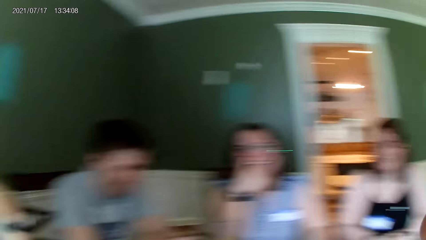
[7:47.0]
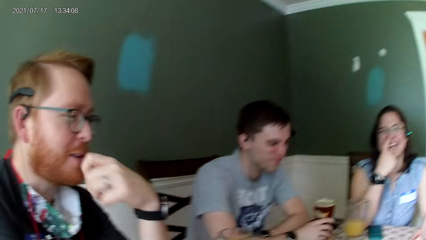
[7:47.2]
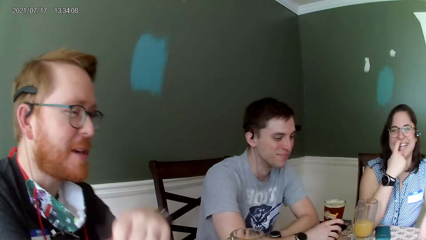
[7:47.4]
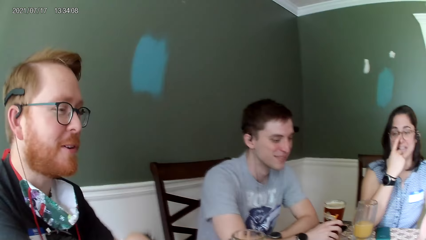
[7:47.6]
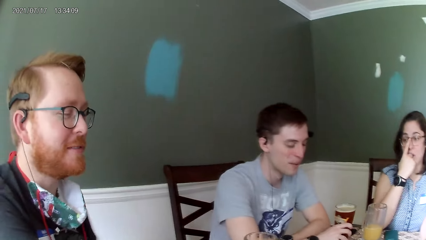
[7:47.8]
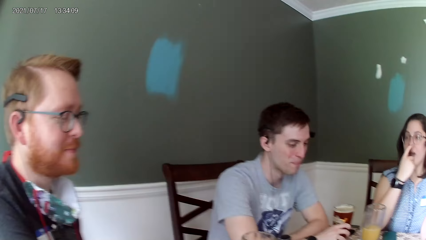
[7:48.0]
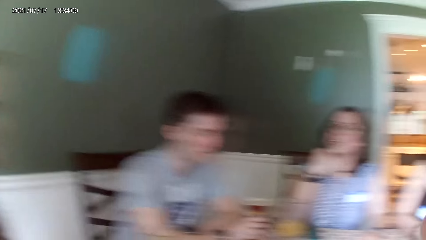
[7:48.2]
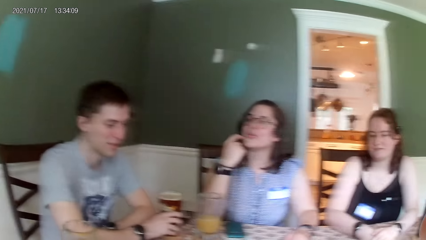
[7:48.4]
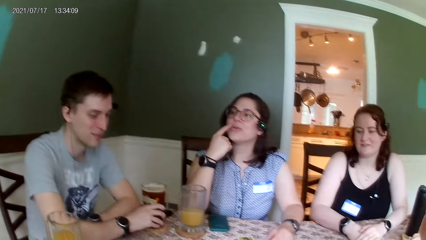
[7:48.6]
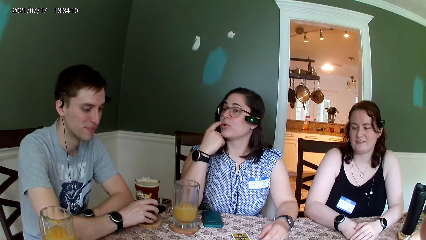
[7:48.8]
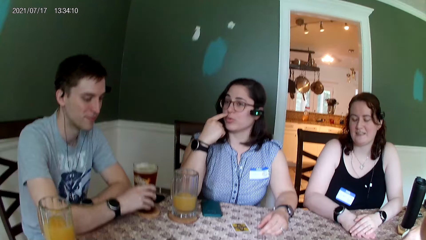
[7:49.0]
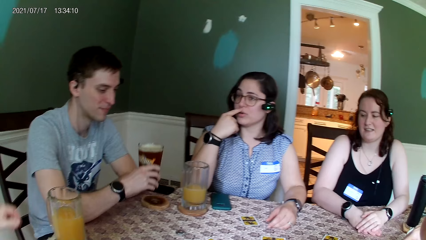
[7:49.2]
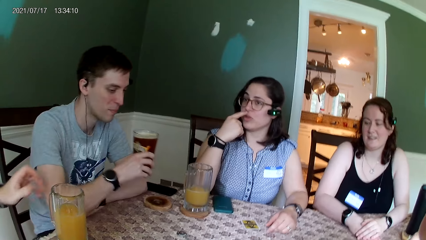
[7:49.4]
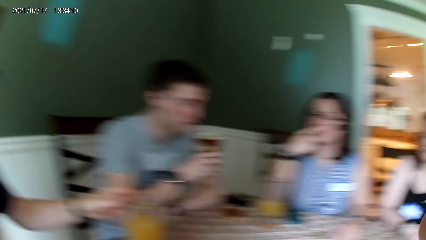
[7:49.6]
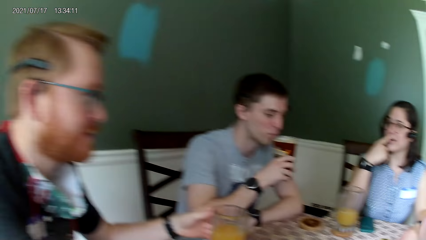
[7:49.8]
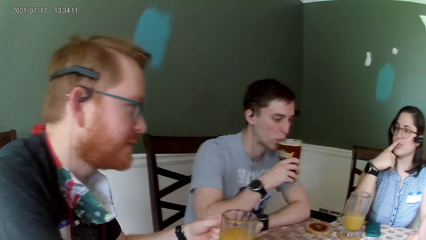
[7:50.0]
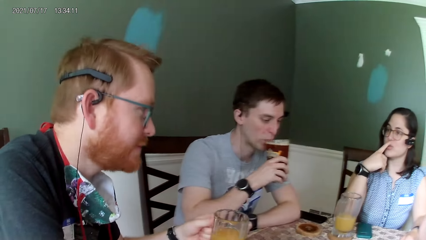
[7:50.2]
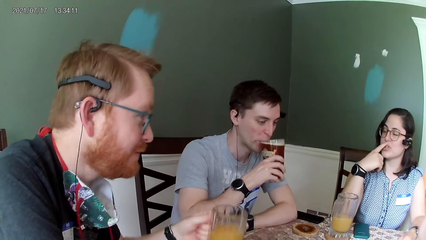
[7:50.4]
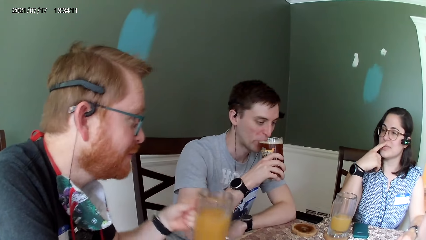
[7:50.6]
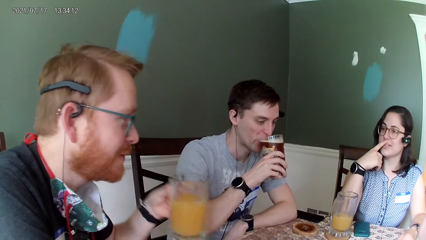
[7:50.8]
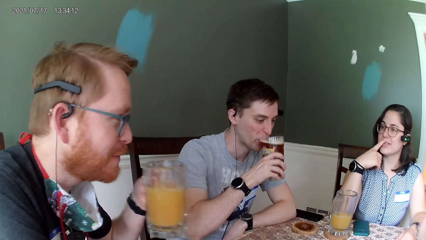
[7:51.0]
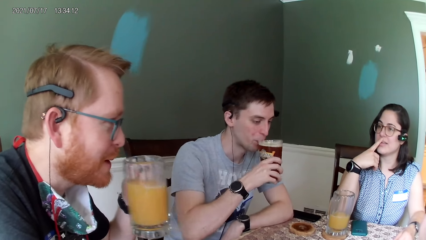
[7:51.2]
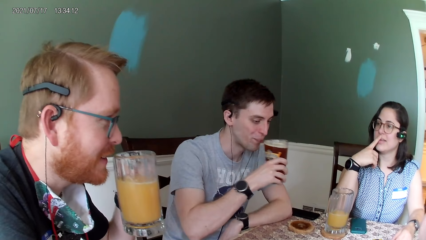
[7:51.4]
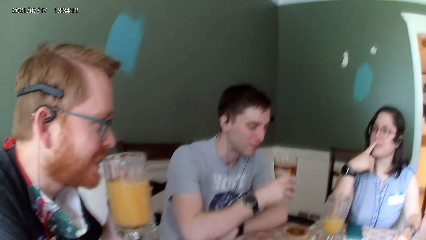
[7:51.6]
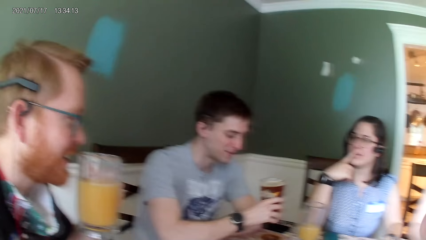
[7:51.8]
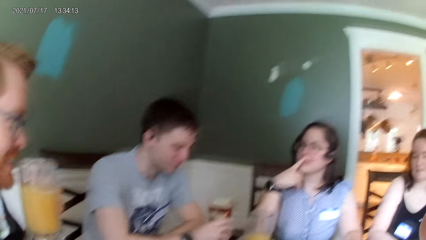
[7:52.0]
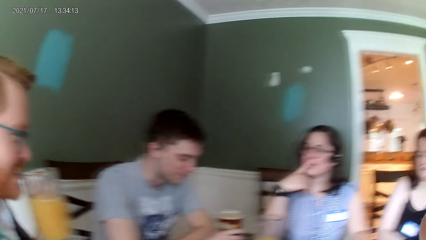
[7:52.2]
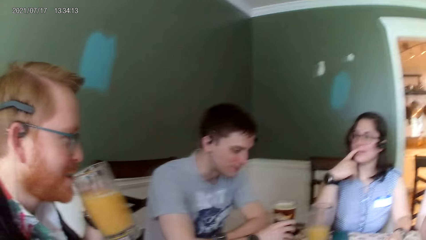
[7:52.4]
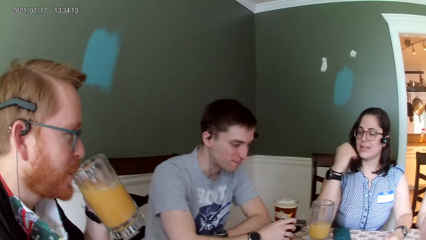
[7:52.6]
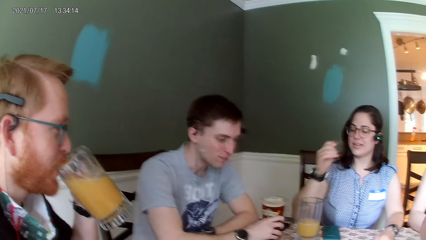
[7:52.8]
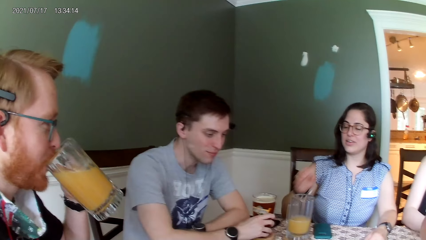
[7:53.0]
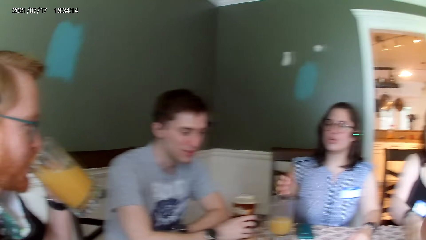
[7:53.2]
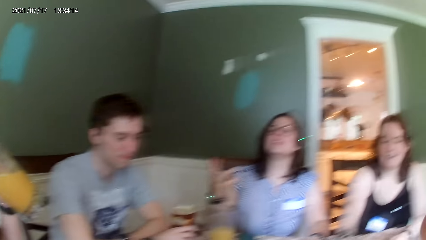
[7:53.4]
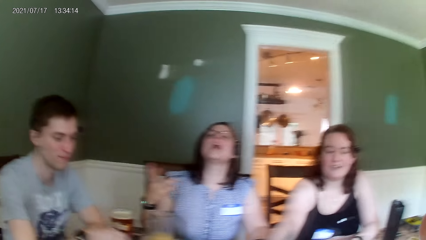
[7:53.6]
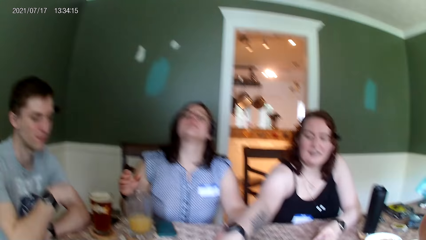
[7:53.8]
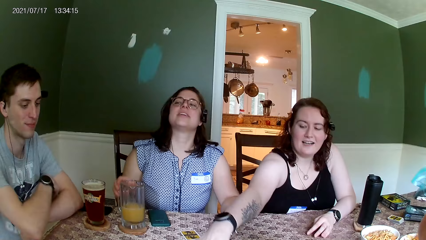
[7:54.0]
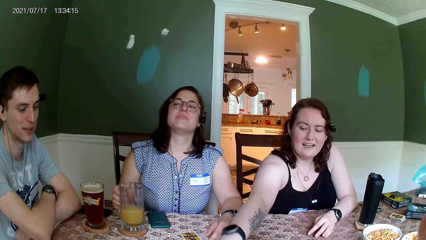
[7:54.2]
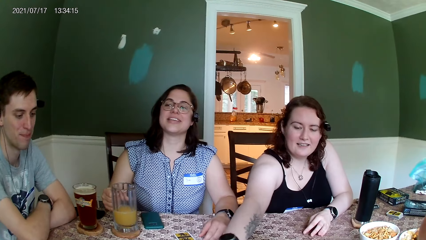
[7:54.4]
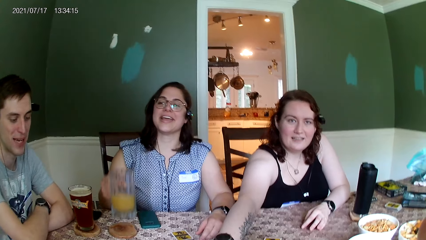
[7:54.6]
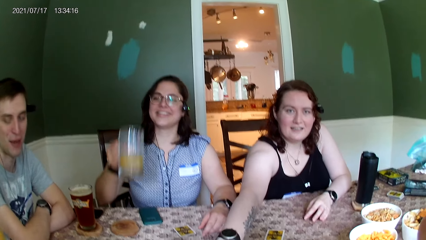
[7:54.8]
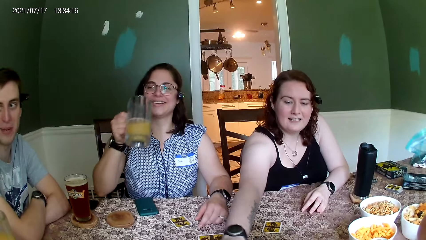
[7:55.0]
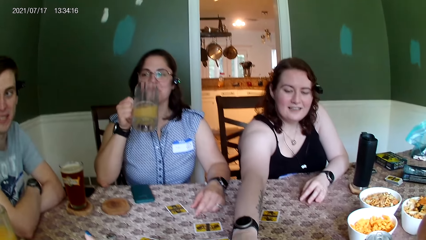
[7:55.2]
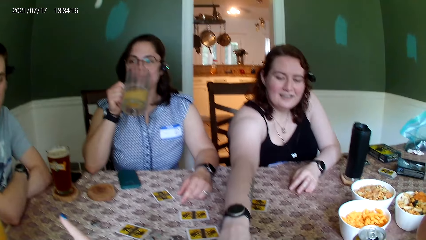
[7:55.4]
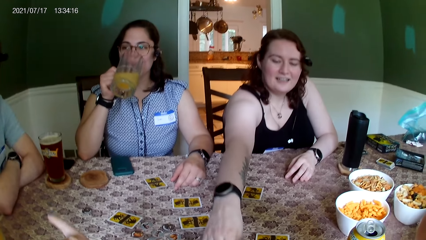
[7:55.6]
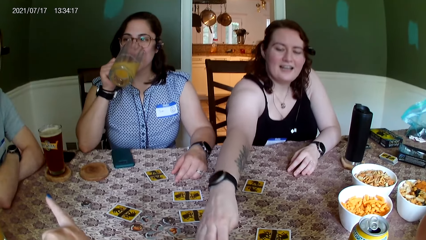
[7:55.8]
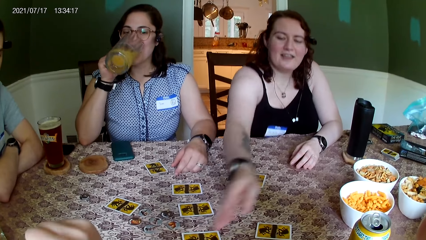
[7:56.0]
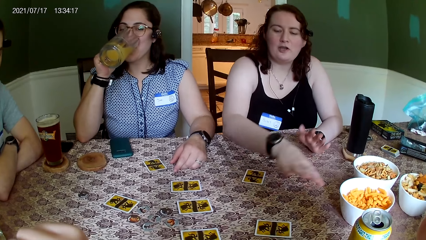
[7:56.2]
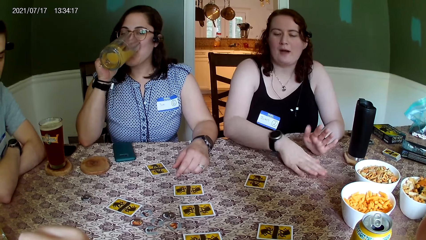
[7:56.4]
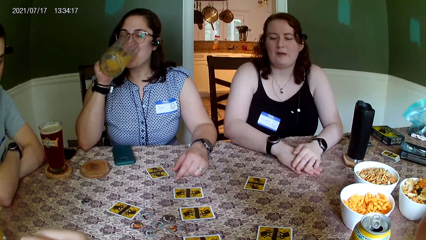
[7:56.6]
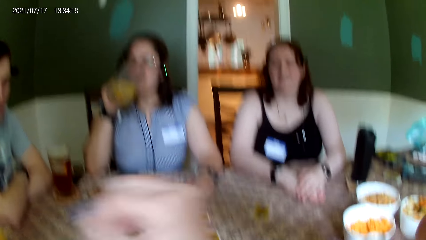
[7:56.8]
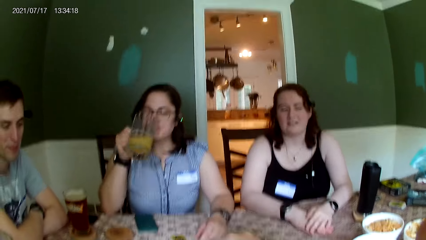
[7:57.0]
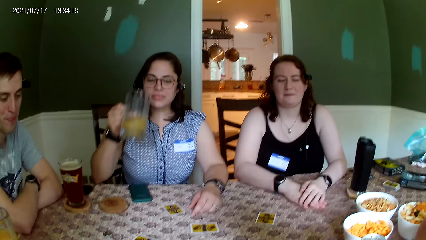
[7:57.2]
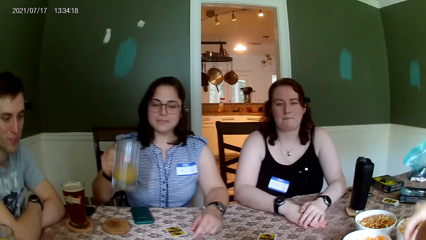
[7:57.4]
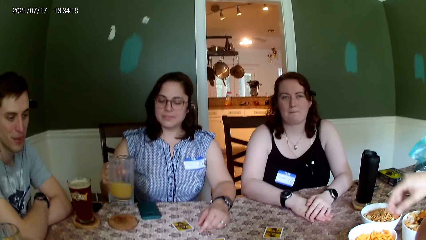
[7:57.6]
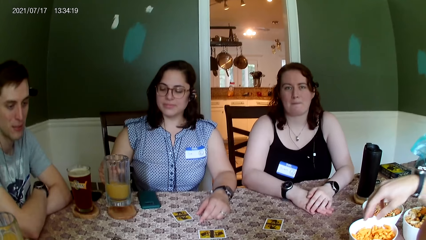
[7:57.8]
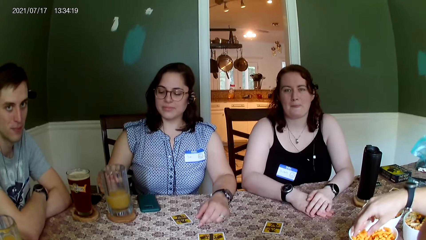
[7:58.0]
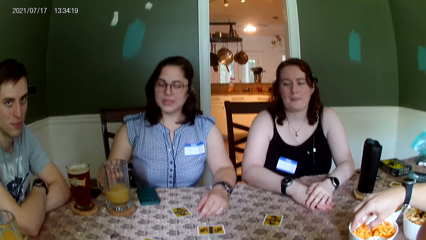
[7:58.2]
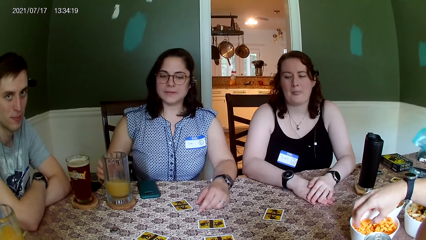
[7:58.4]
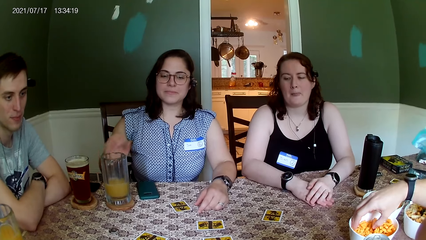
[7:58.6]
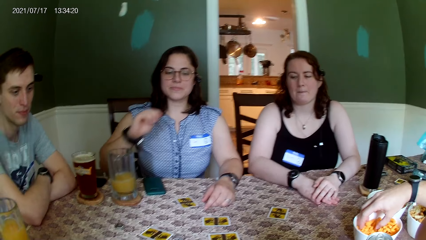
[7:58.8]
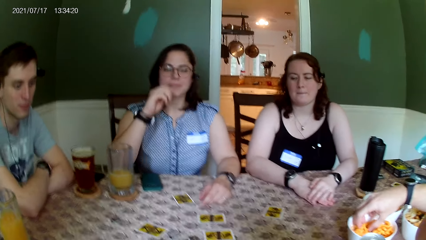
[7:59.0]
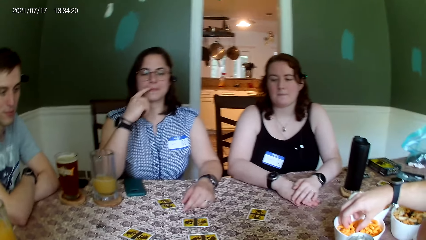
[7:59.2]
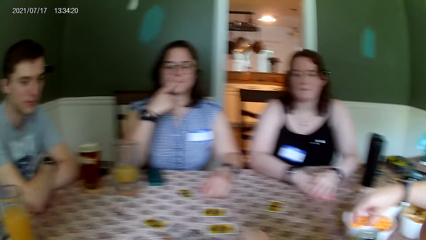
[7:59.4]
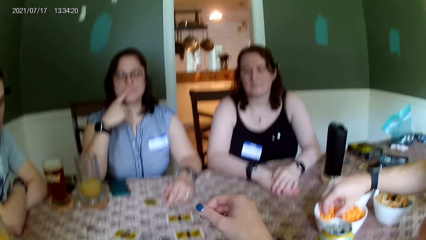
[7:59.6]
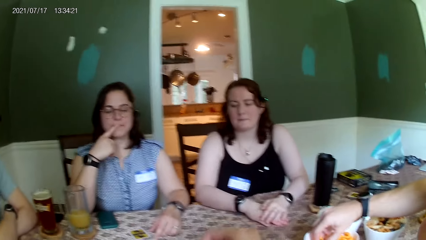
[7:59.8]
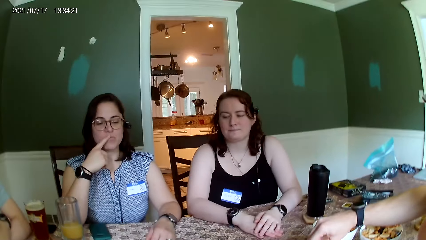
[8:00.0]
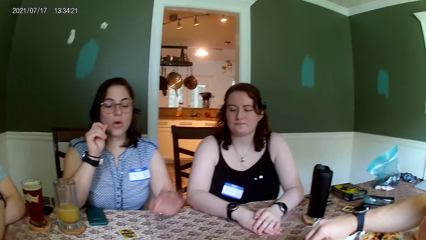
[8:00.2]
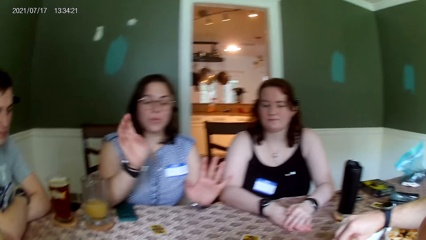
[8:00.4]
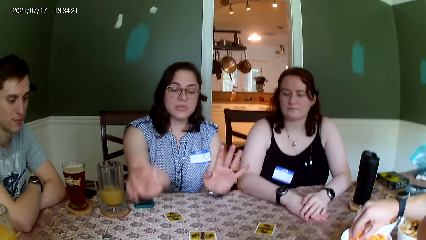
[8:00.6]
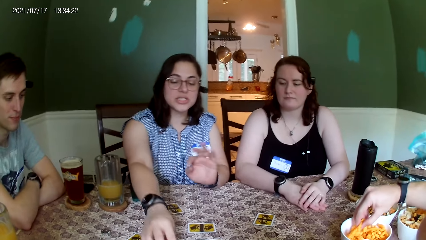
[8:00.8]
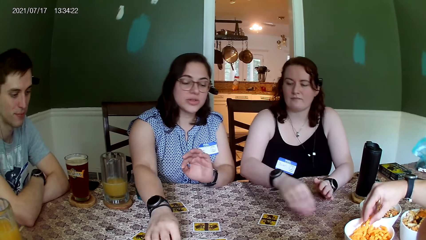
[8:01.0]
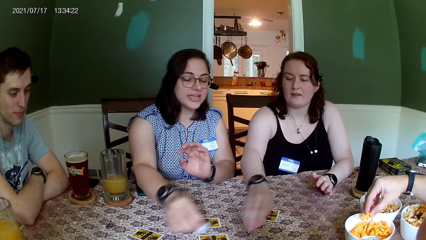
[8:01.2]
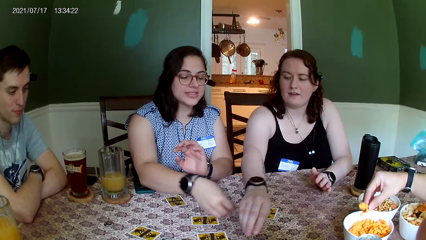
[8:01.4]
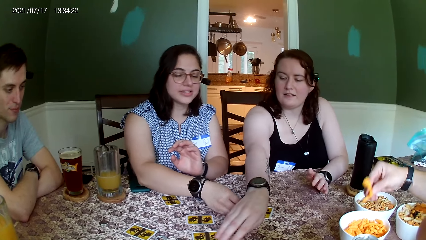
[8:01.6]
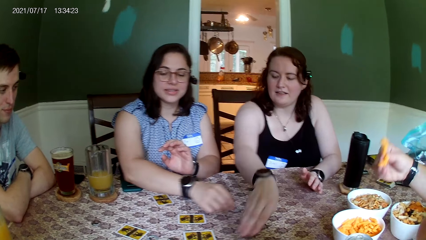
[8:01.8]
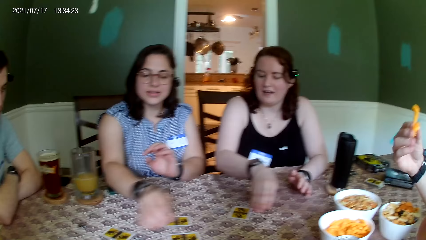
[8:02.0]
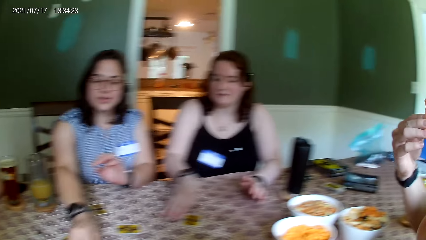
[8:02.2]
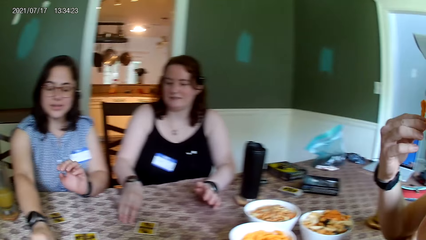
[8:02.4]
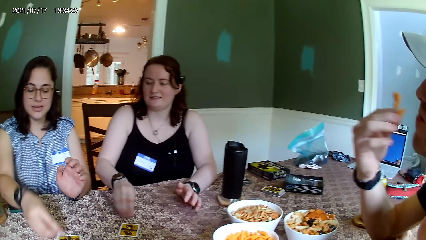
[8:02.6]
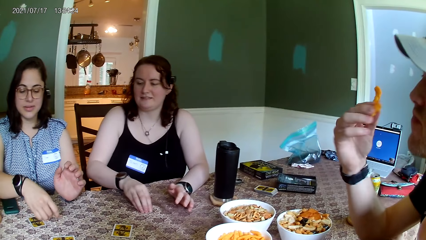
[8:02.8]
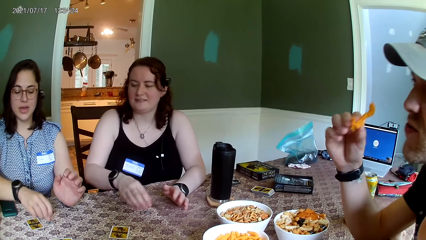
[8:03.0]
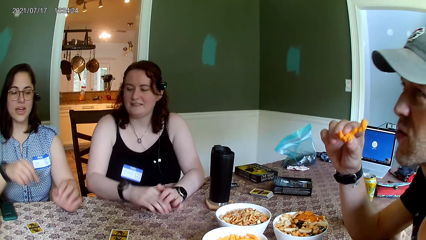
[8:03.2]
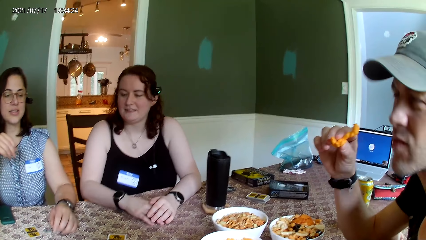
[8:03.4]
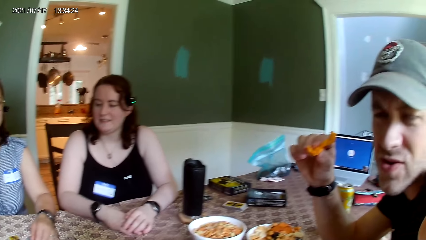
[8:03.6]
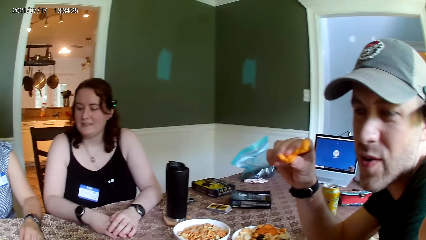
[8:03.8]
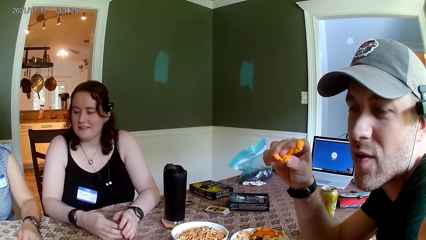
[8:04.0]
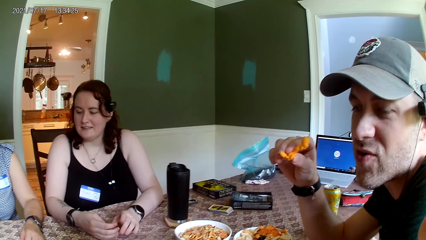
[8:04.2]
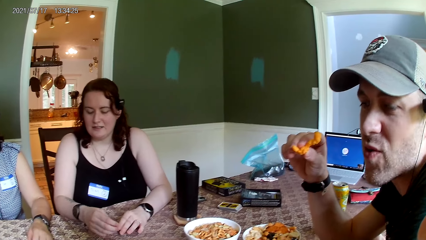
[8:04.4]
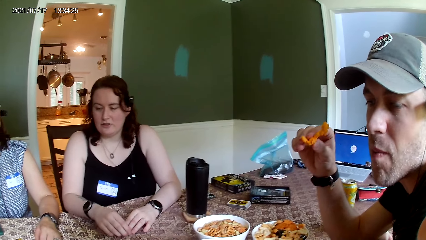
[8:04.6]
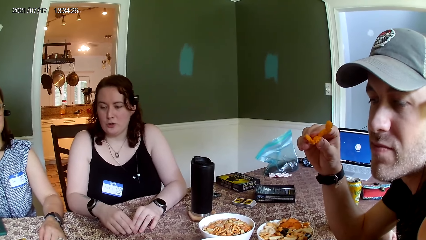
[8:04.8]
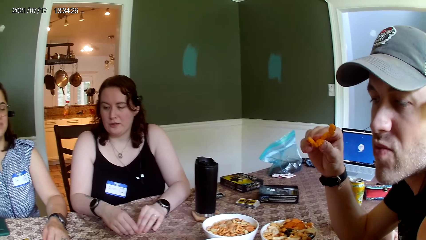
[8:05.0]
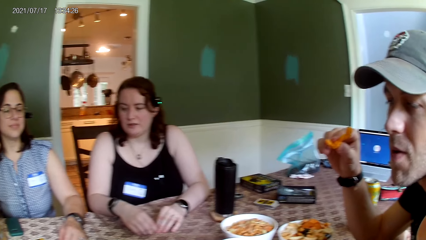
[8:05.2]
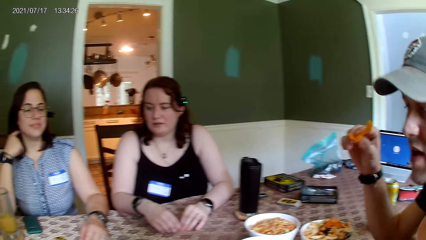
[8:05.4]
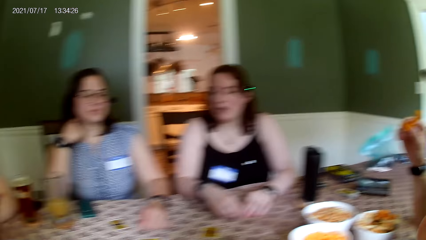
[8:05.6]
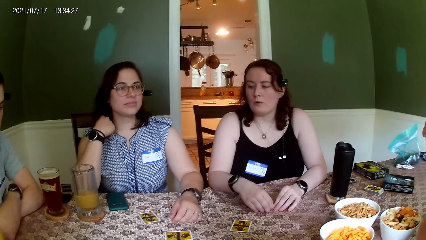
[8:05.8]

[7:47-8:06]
The camera wearer looks around. A man lifts up the cup of drink from the table with his right hand and drinks from the cup. Another man lifts up the cup of drink from the table with his left hand. The first man drops the cup of drink on the table with his right hand. The other man drinks from the cup. A woman lifts up the cup of drink from the table with her right hand, drinks from the cup, and drops the cup of drink on the table with her right hand. A third man eats the snacks from the bowl with his right hand. The camera wearer lifts up a chip from the table with her right hand. The third man eats the snacks from the bowl with his right hand. The woman moves chips on the table with her right hand. The woman and another lady move their hands. The third man picks a snack from the bowl. Another woman touches a card on the table with her right hand. The first woman moves a chip on the table with her right hand. The other woman moves a chip on the table with her right hand.
